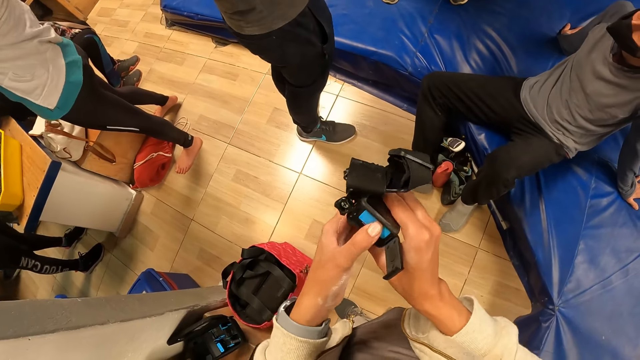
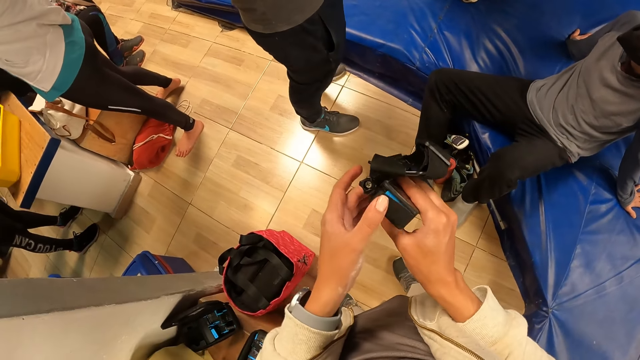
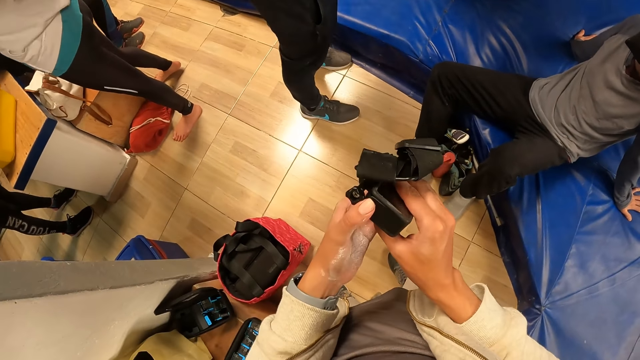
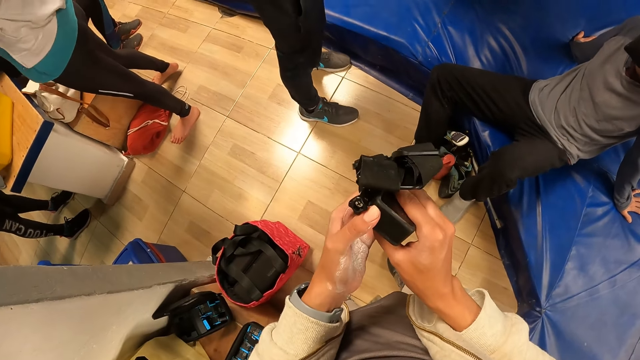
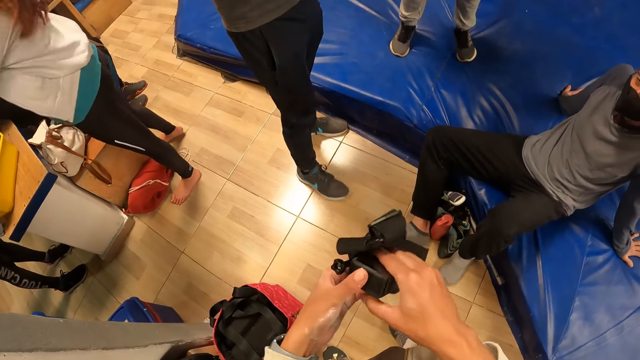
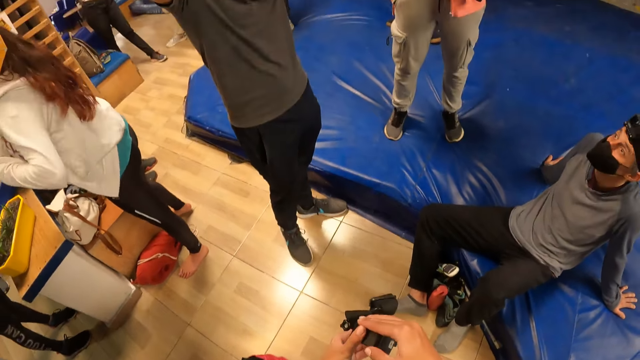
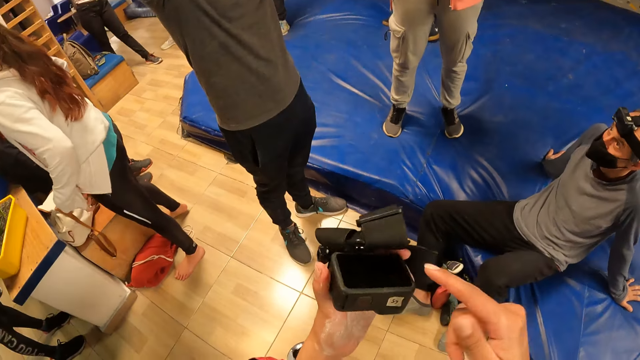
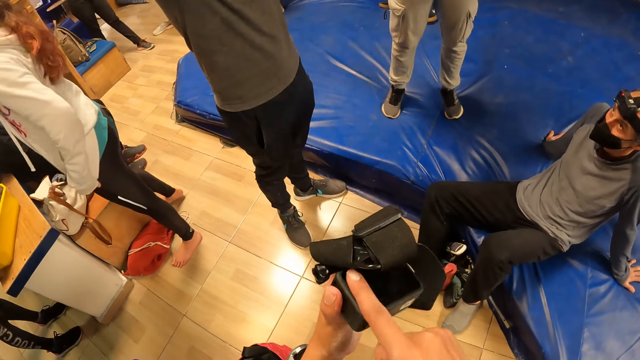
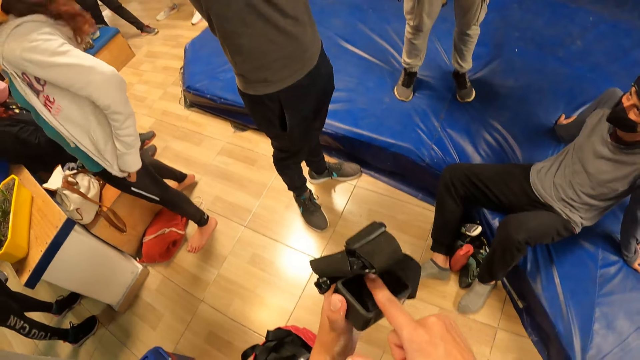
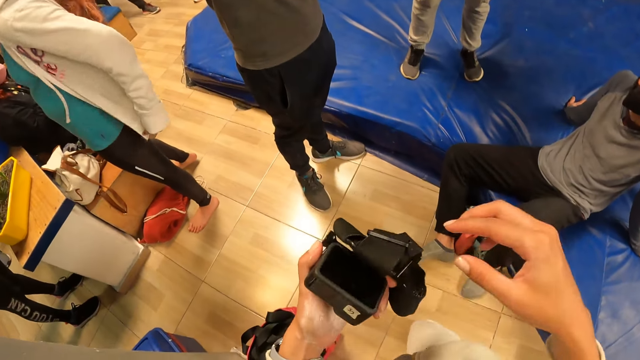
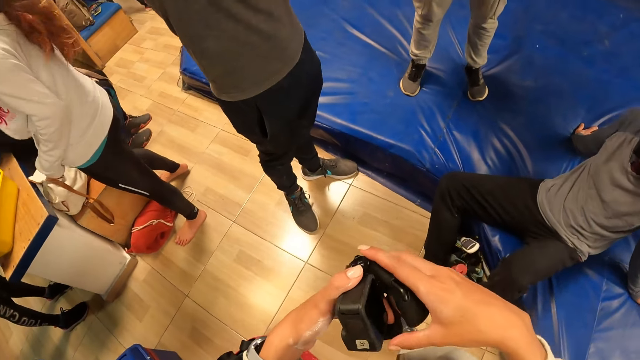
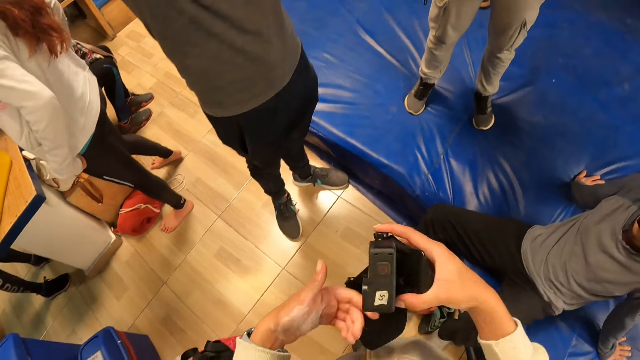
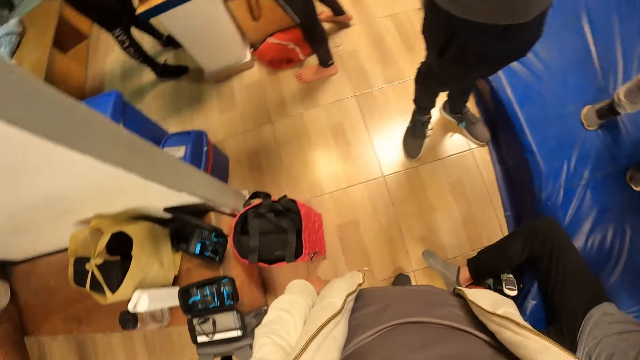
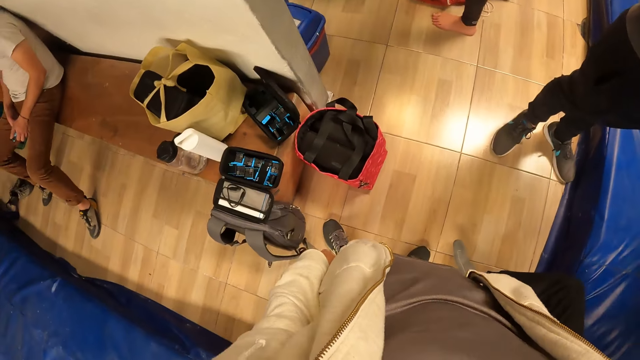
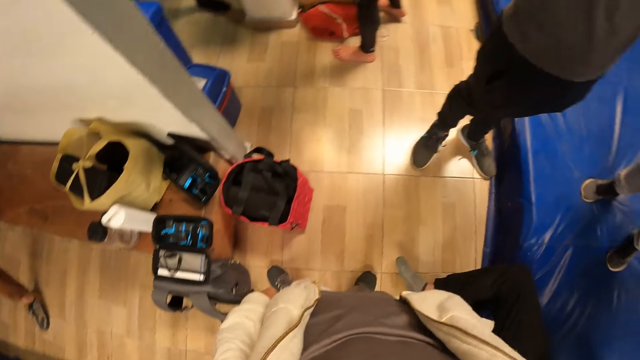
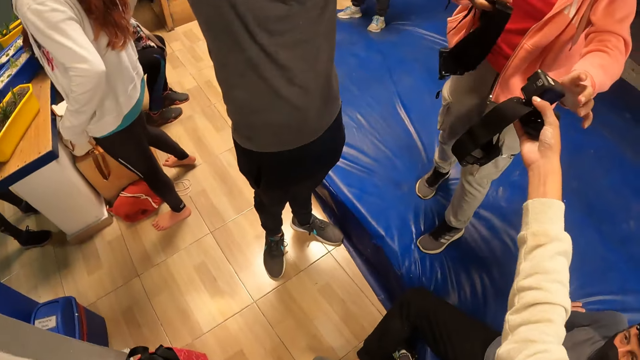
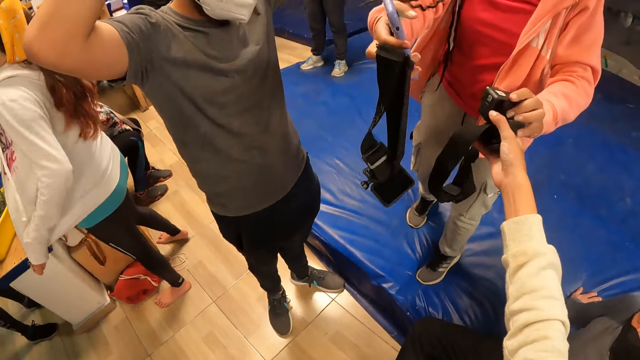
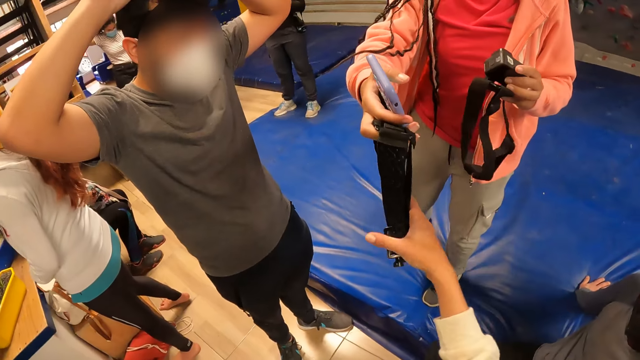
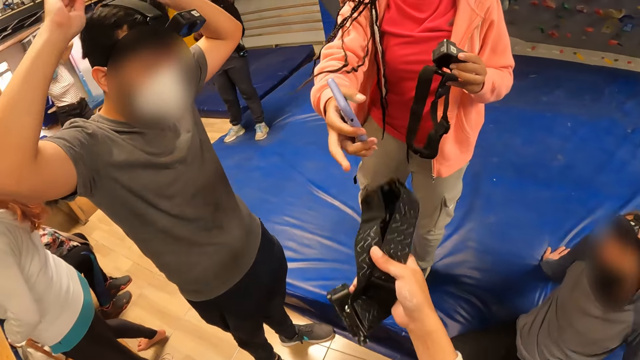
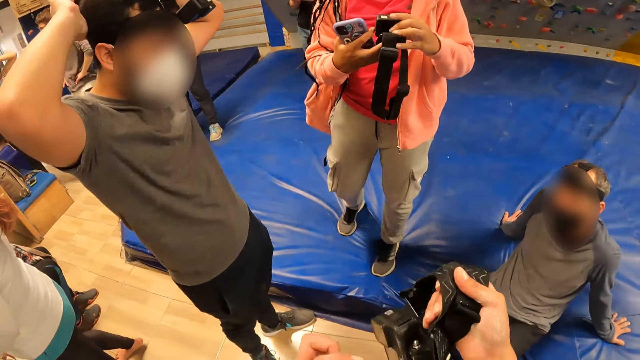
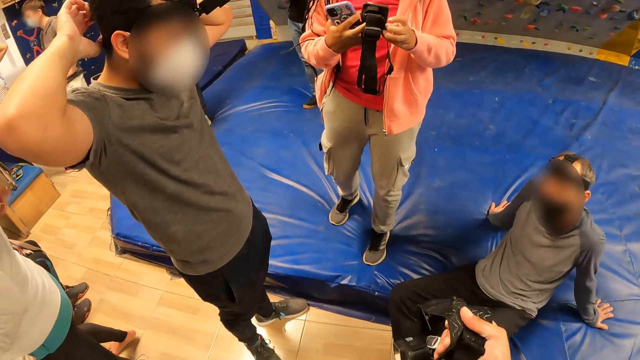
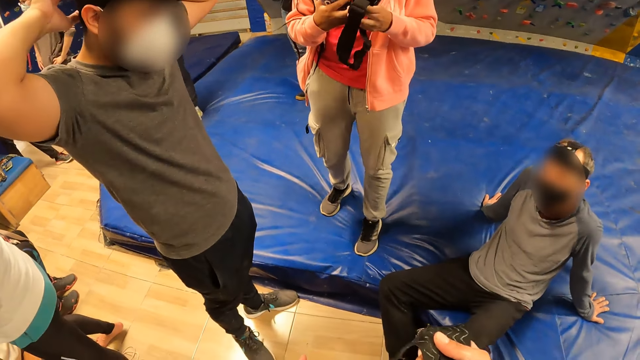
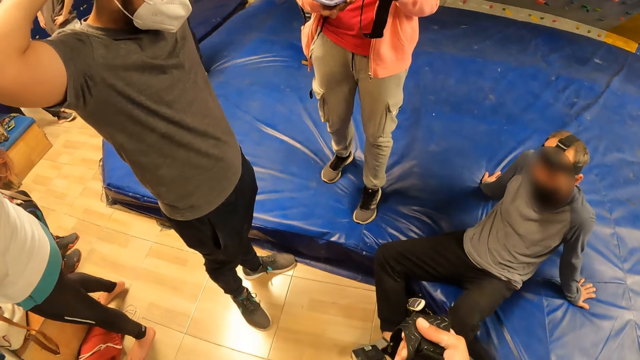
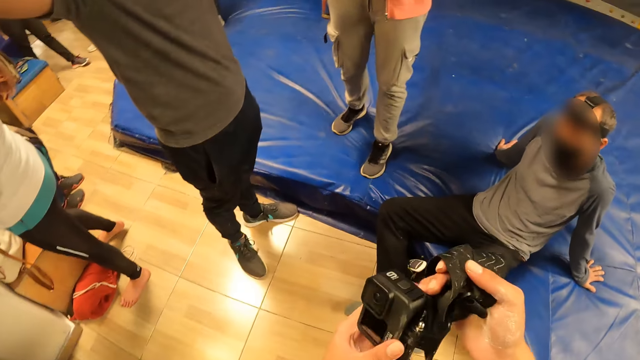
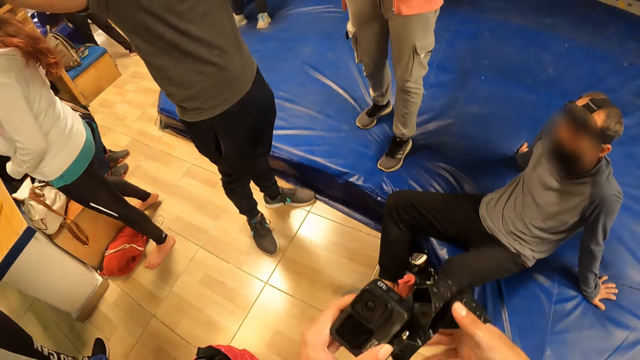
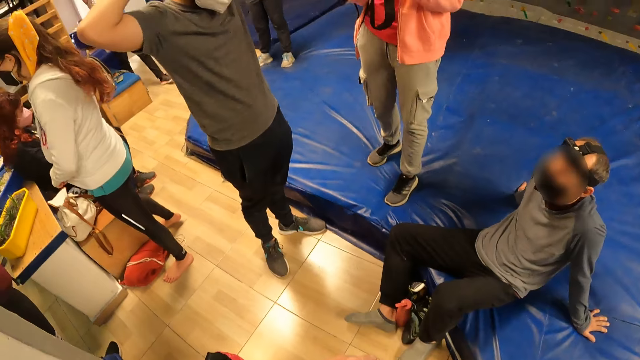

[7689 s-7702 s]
The camera wearer covers the head camera with his left hand. He wipes the head camera screen with his right index finger. He passes the camera to his right hand. He stretches the head camera in his right hand towards a woman. He hands the camera to the woman. The woman collects the head camera from the camera wearer's right hand with her left hand. The camera wearer collects a camera head band from the woman's right hand with his right hand. A man fixes the head camera into his head with both hands. The camera wearer holds the head camera with both hands.

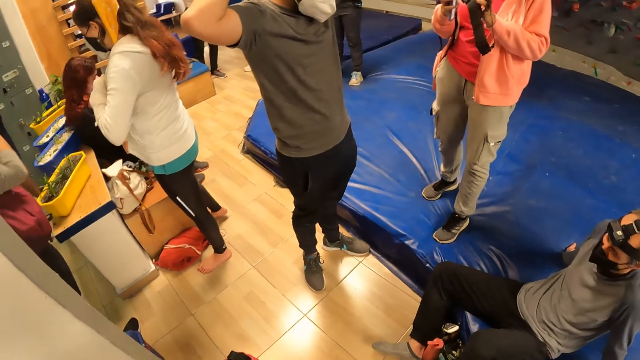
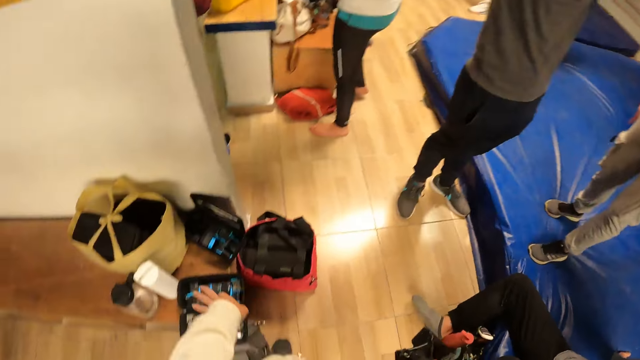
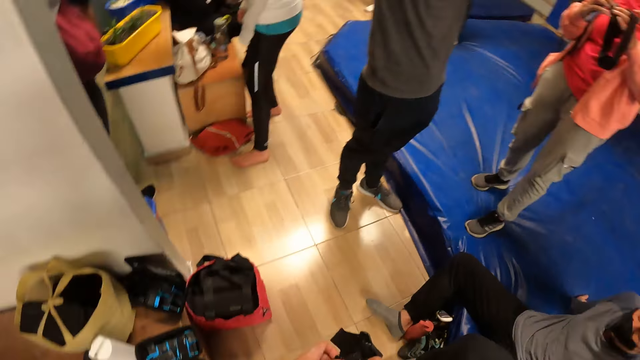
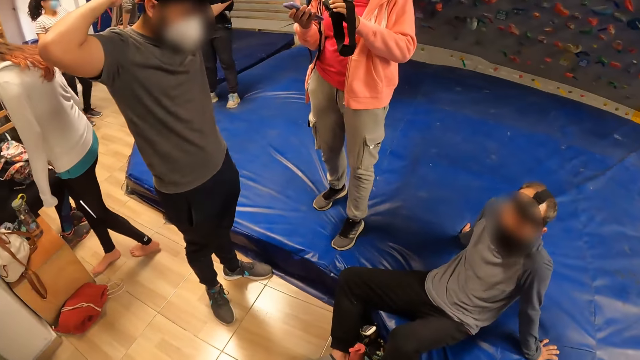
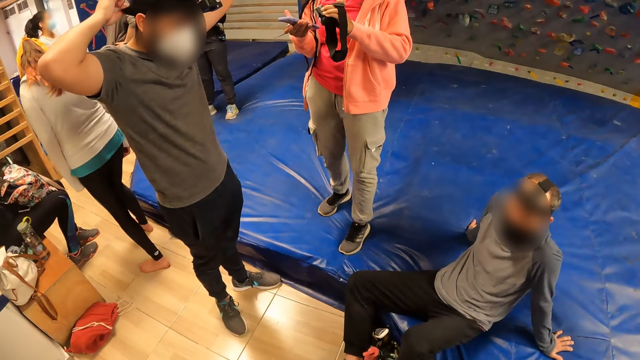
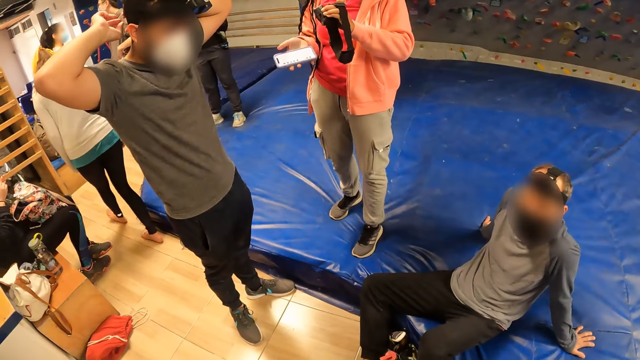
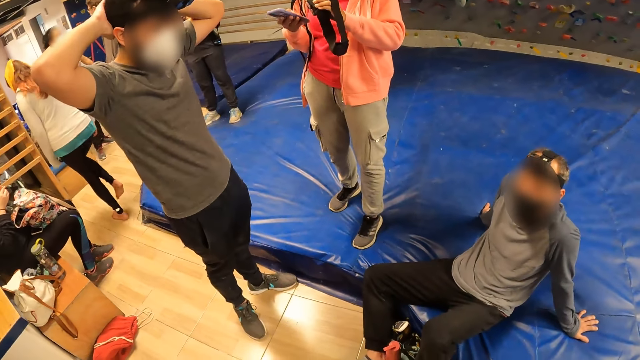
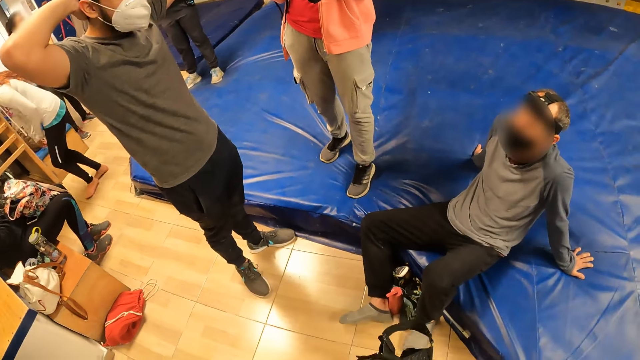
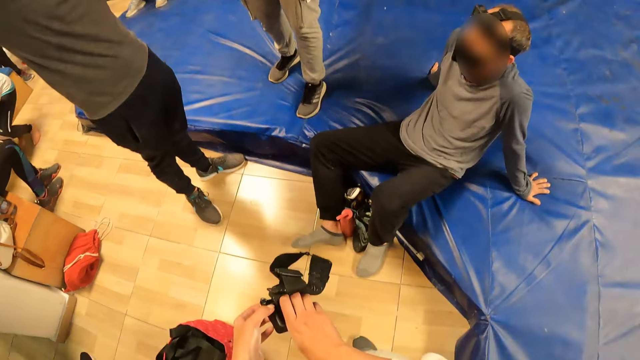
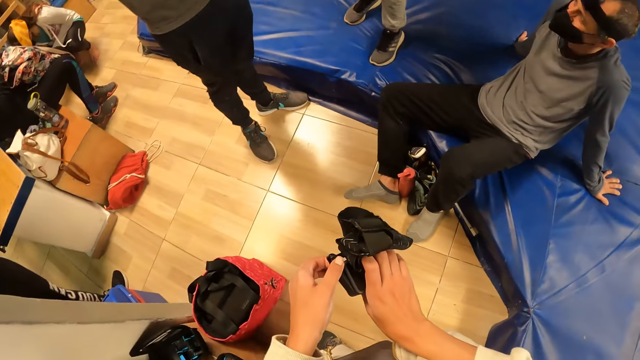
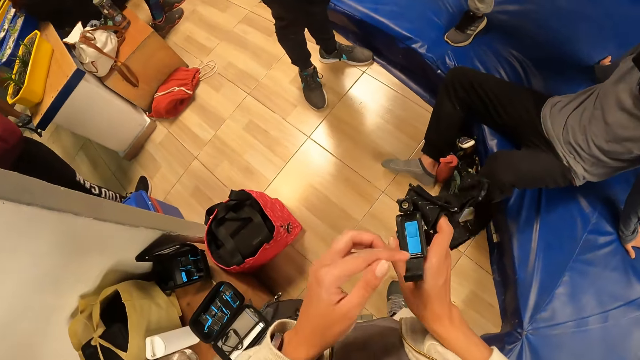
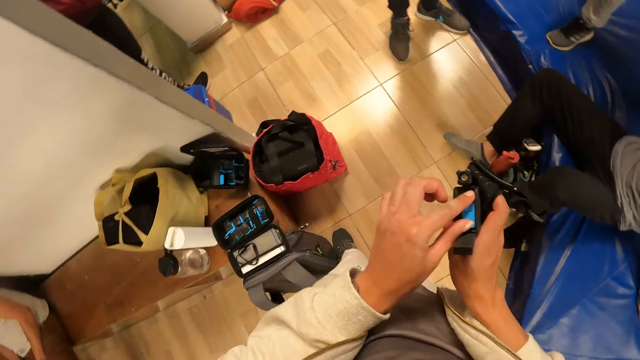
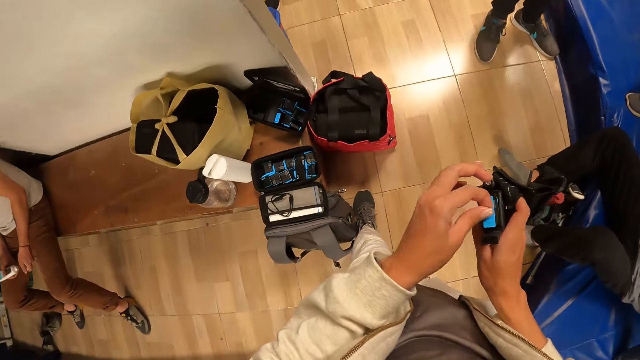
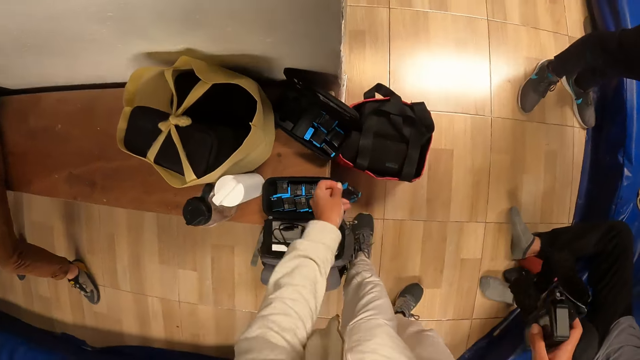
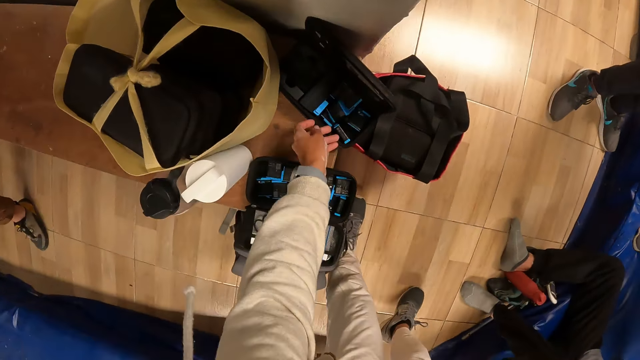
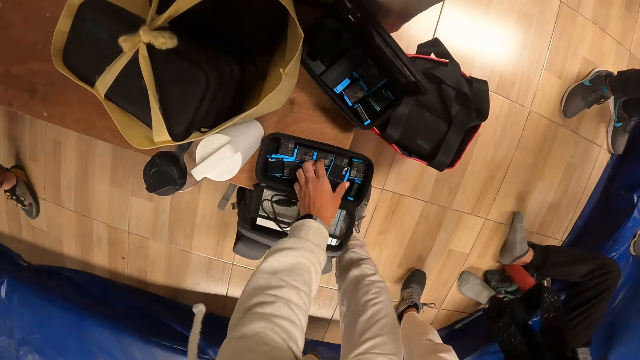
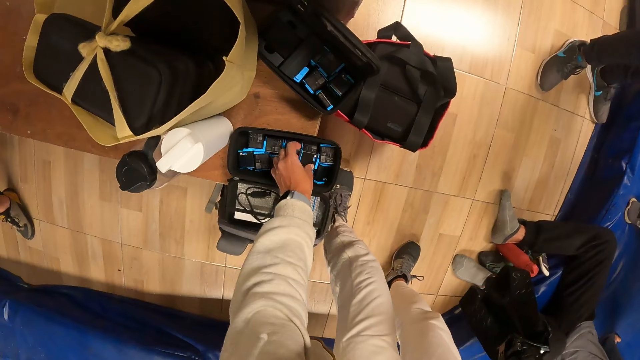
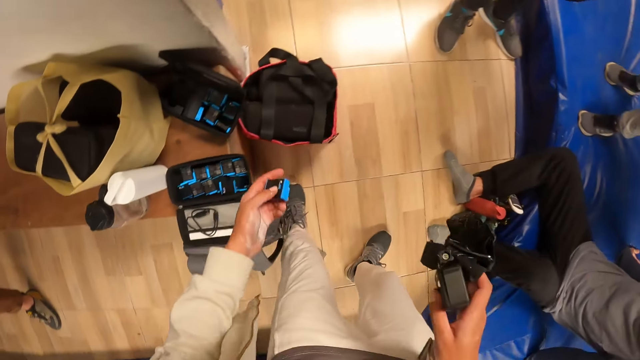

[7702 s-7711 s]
A woman operates a phone with her right hand. The camera wearer looks around the wall. Another woman picks up a pair of shoes from the floor with her right hand. The camera wearer opens the head camera battery cover with his left hand. He removes a battery from the head camera in his right hand with his left hand. He drops the battery in his left hand into the tech case on the bench. He picks up a battery from the tech case on the bench with his left hand.
